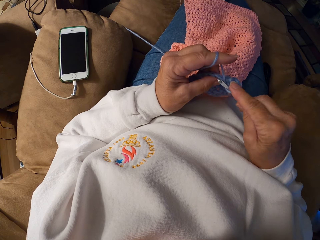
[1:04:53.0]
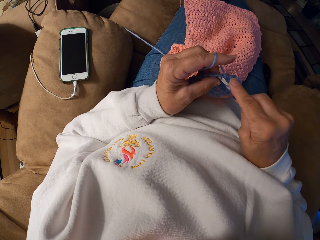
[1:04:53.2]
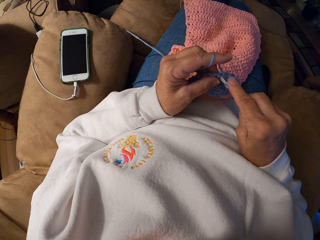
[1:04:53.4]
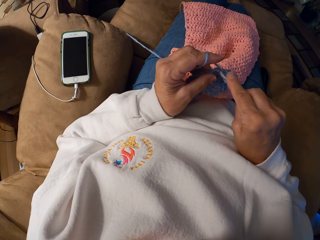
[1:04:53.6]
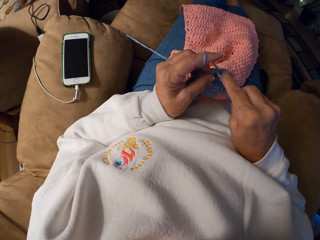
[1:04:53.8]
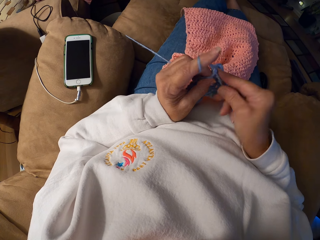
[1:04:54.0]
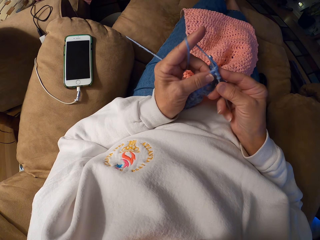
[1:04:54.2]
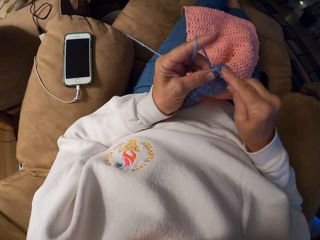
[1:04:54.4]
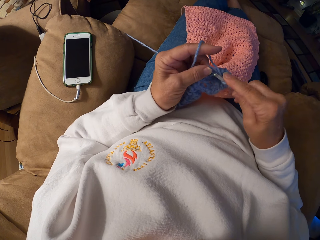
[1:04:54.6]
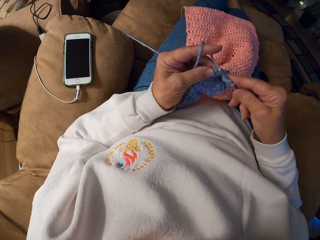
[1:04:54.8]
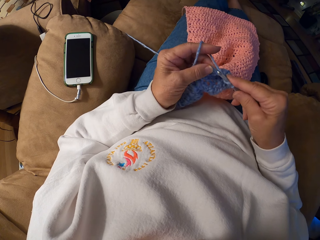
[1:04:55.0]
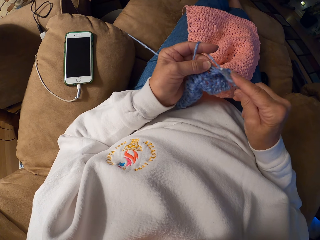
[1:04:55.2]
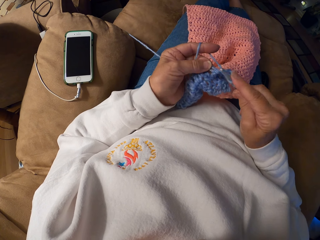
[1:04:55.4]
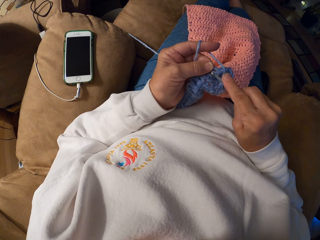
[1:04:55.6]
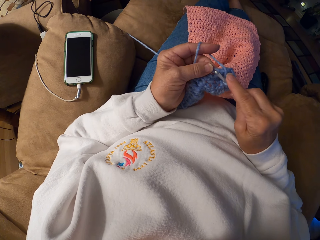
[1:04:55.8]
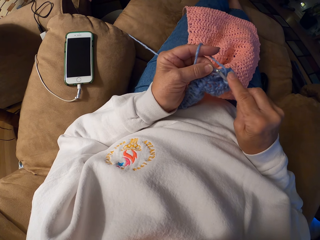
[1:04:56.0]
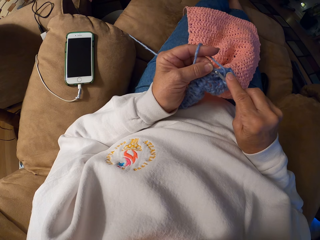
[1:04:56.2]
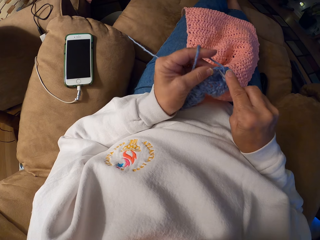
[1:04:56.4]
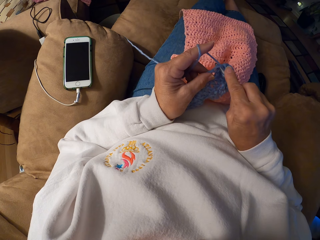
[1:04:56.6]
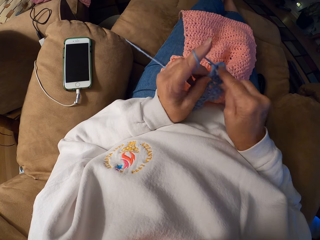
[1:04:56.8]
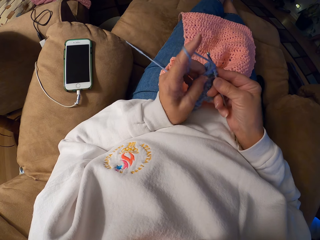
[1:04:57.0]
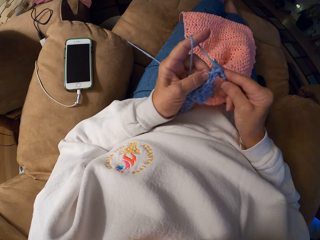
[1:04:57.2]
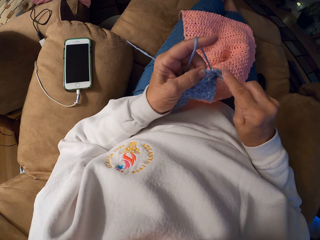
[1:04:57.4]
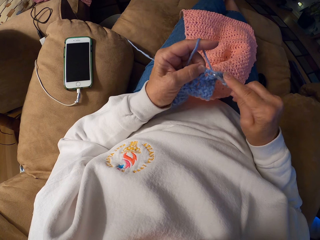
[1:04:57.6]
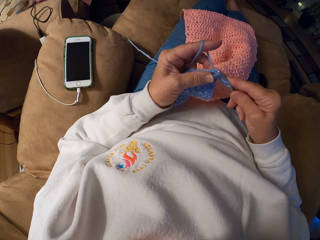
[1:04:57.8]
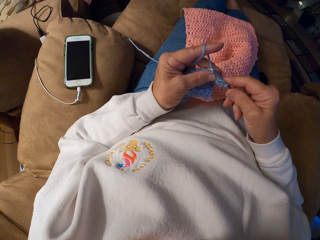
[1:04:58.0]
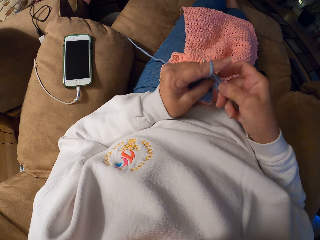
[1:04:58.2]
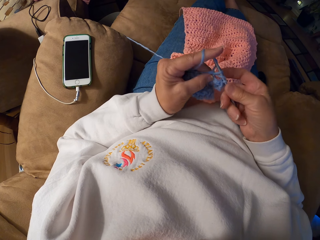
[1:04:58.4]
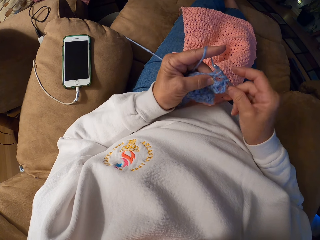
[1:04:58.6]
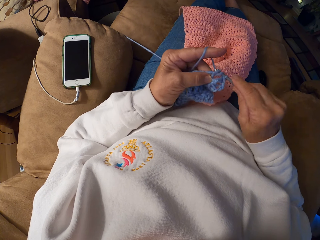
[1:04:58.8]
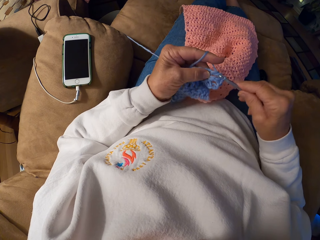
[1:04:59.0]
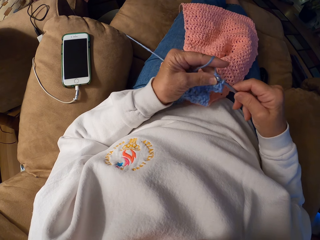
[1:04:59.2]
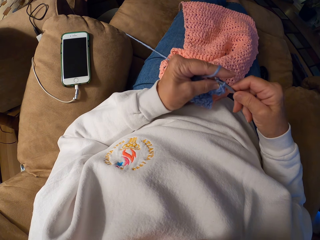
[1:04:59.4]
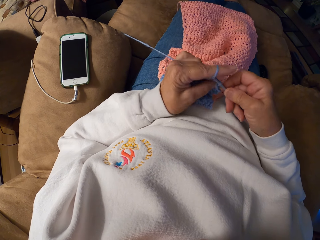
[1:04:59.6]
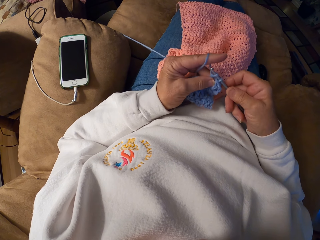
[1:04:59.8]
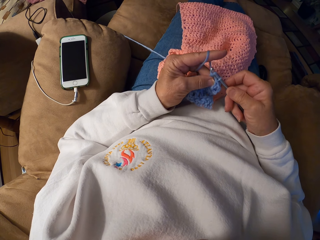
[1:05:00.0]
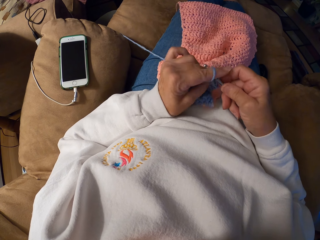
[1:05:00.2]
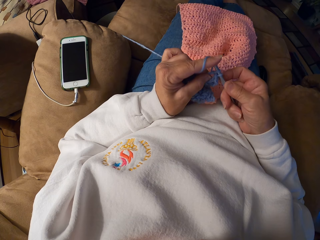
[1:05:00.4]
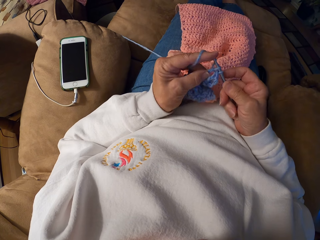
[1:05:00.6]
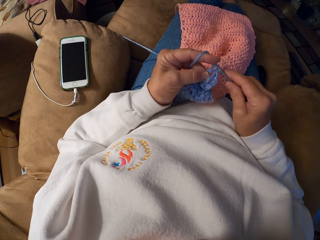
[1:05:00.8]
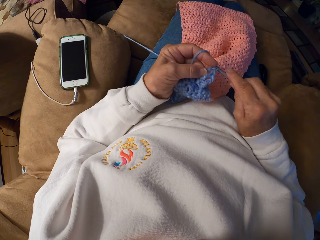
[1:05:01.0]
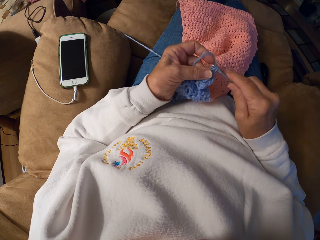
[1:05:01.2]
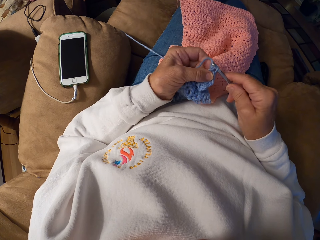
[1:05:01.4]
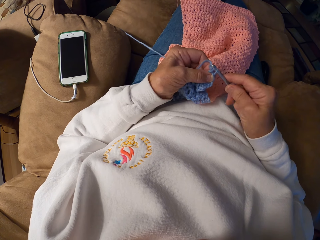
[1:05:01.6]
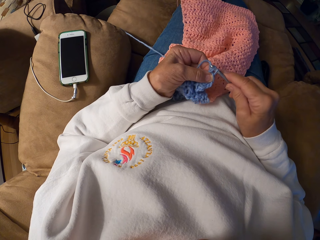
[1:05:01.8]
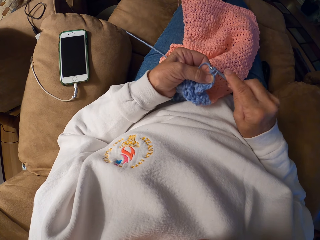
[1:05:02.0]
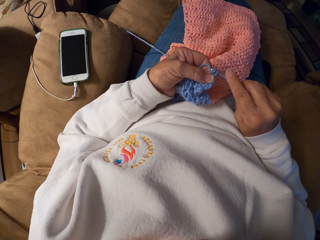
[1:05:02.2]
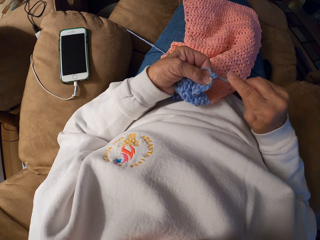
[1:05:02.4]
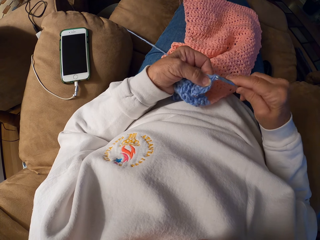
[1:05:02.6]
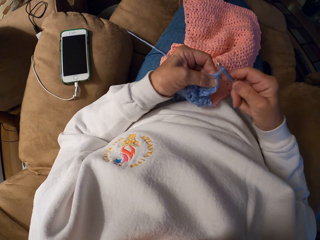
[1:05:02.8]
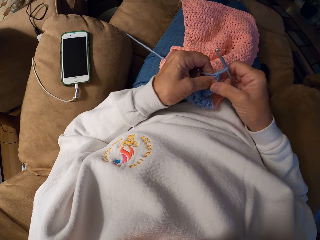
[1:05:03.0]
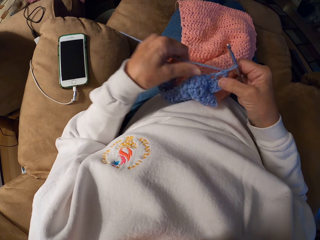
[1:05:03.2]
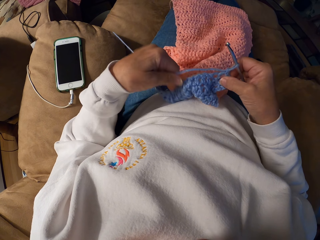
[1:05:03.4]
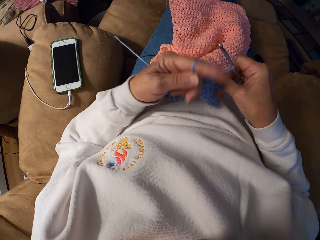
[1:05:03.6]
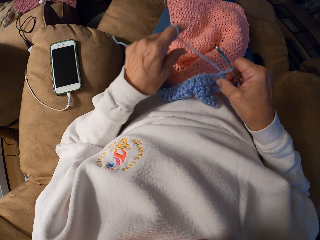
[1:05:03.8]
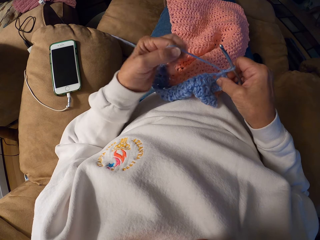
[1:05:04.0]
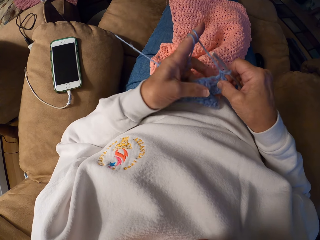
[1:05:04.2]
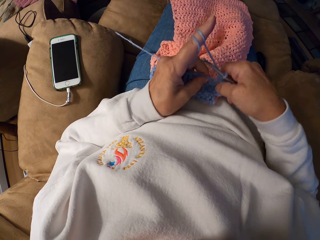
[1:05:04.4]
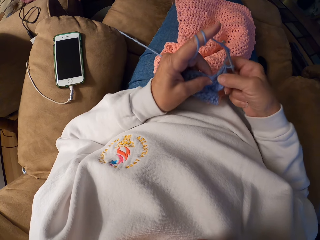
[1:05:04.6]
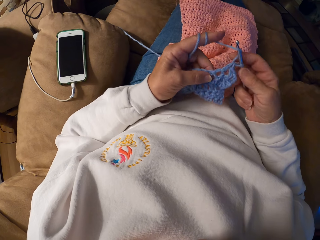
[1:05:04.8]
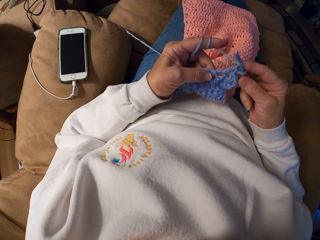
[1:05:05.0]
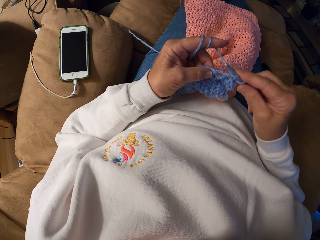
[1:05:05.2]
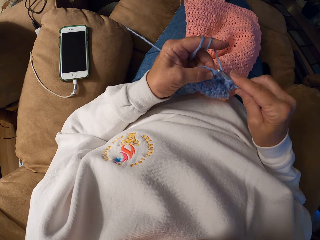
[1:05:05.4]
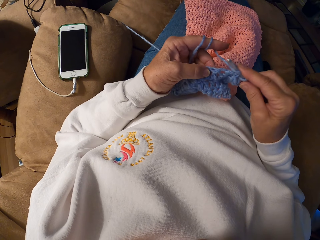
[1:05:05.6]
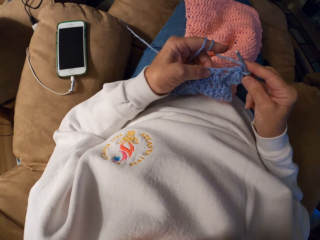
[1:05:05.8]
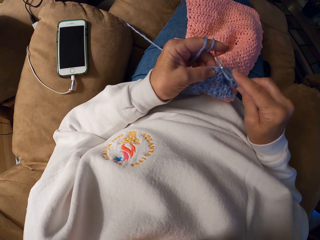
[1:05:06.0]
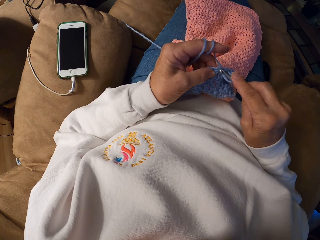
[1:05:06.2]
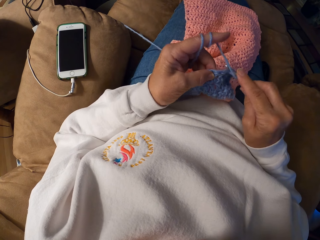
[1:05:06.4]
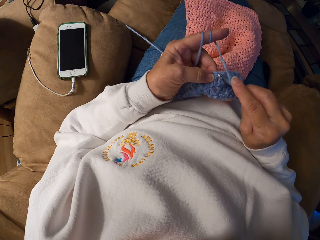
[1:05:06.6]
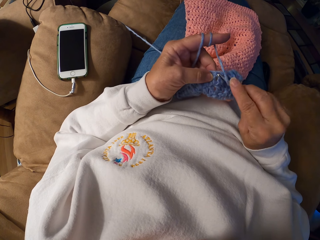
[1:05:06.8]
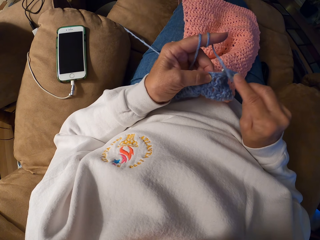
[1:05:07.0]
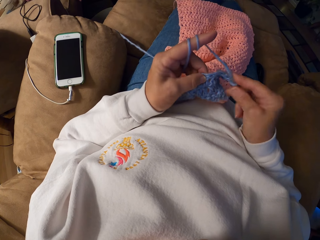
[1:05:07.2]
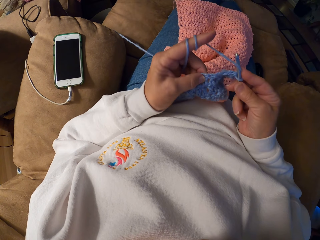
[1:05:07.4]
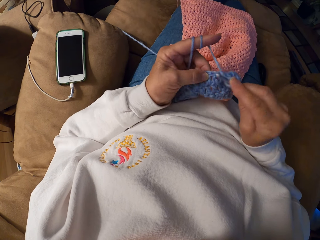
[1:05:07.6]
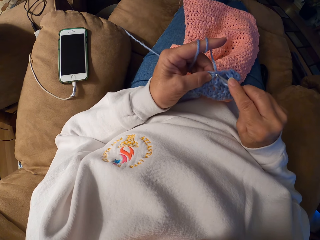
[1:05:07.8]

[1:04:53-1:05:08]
The camera wearer rolls the yarn on her left hand. She adjusts the thread. She crochets the garment with the yarn and the crochet hook.

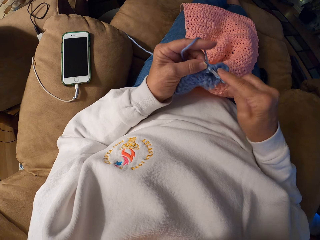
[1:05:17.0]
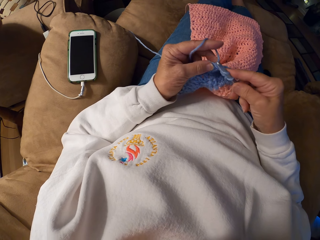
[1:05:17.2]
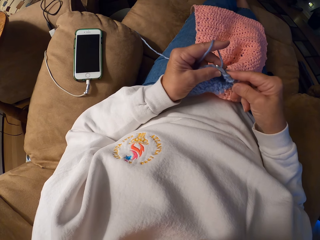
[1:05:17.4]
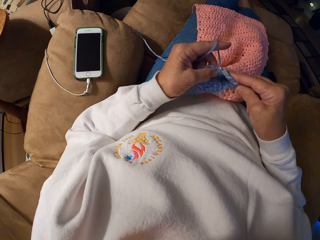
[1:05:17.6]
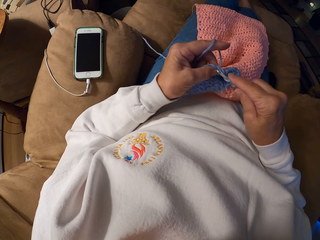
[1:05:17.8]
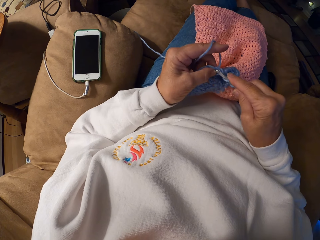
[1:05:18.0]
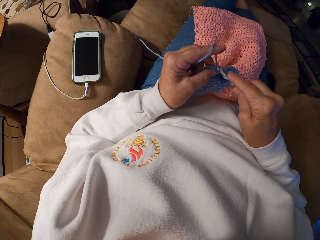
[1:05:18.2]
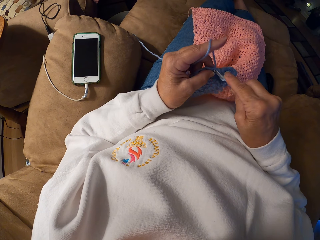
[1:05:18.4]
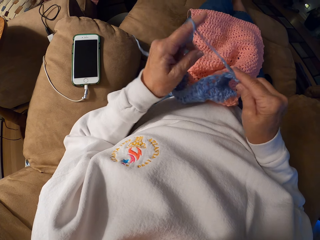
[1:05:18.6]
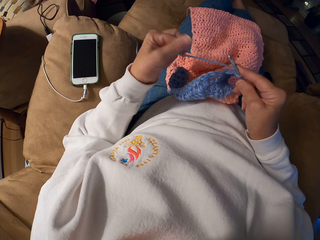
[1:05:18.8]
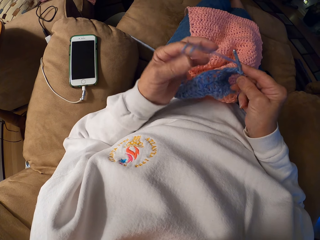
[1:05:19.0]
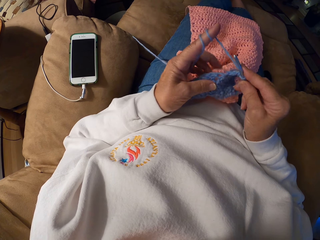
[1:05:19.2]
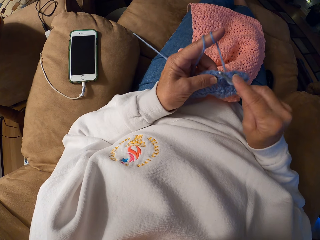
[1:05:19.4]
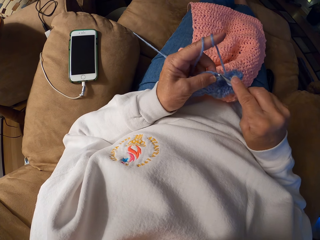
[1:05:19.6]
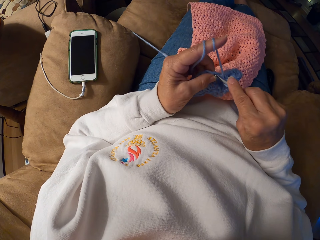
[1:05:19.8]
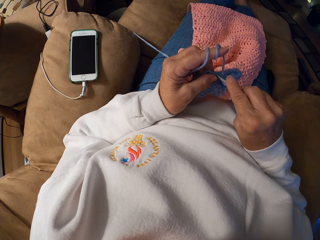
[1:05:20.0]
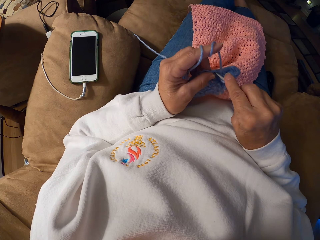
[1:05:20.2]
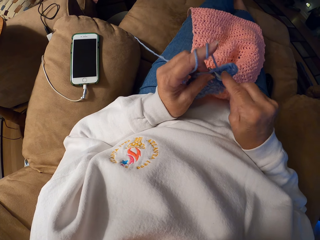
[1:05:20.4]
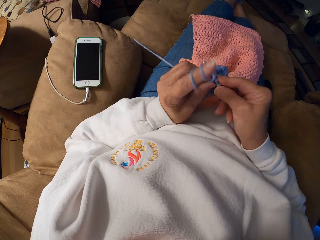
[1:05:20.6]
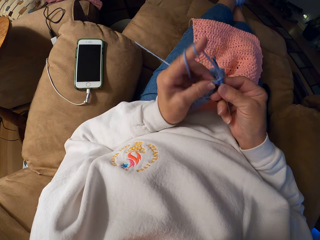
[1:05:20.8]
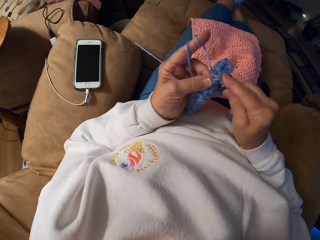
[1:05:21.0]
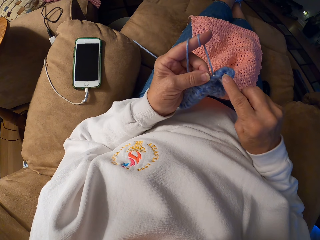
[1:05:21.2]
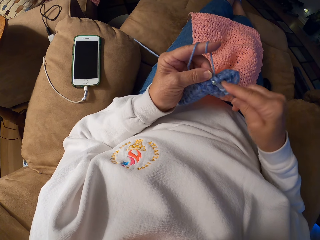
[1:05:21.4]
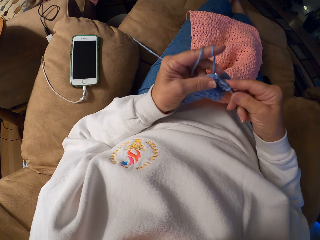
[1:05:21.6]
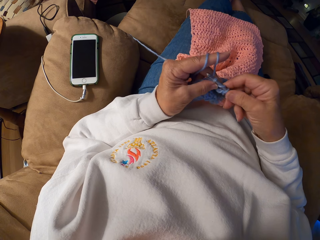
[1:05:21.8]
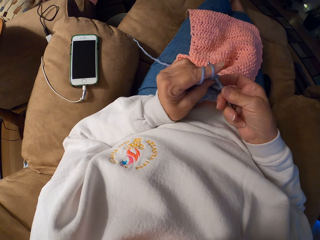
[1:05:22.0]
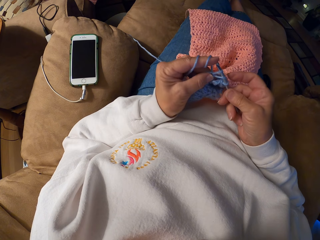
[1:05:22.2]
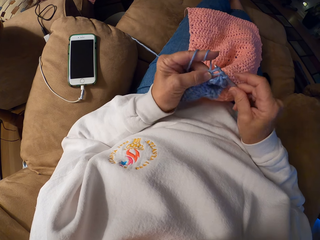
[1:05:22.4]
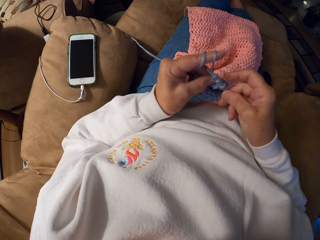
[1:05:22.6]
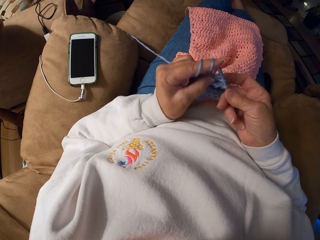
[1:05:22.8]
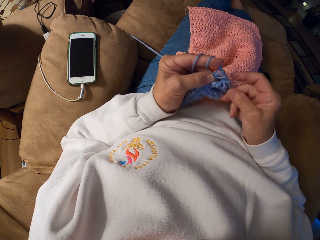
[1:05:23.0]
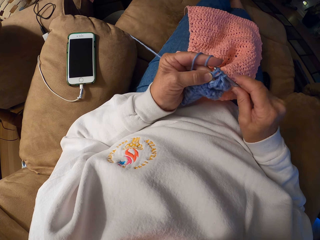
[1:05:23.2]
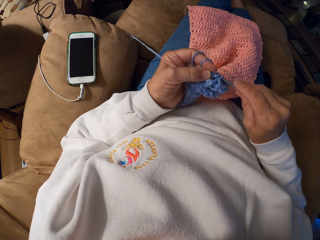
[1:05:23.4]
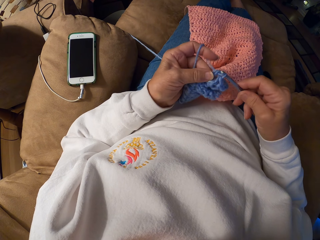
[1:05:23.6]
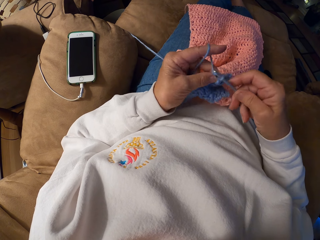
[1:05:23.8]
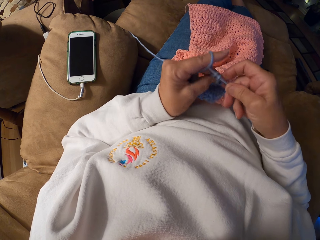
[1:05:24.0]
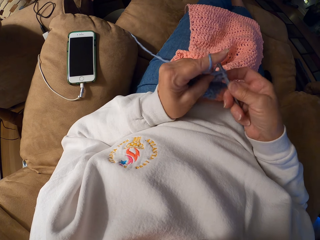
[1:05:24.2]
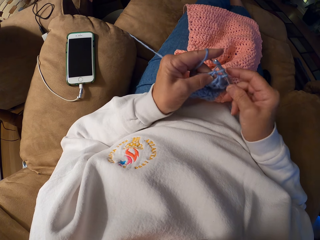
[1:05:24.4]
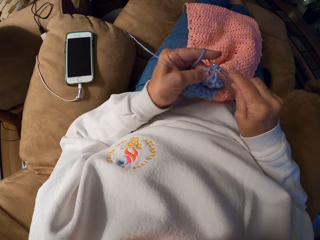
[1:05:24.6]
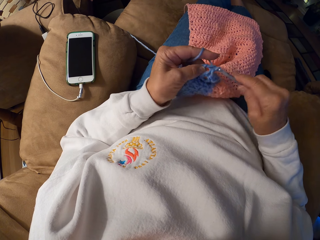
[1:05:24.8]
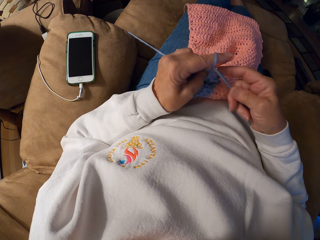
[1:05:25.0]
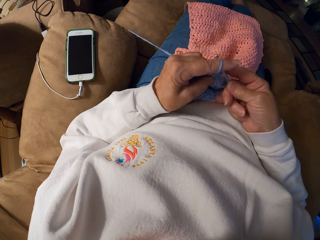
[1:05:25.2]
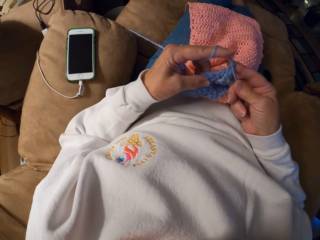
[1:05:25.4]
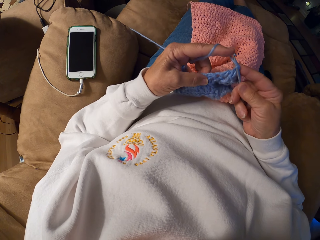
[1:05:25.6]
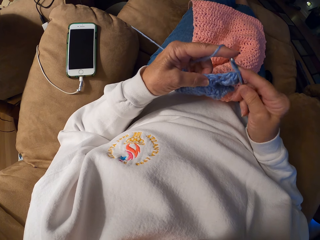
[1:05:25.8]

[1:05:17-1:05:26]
The camera wearer rolls the yarn on her left hand. She adjusts the thread. She crochets the garment with the yarn and the crochet hook.
